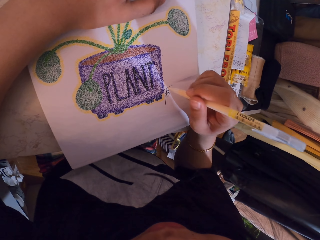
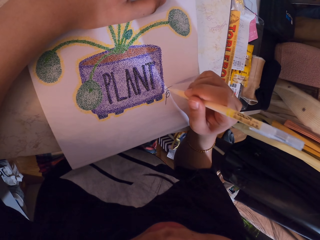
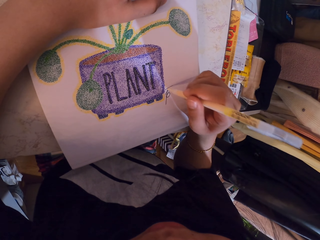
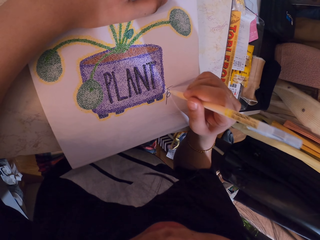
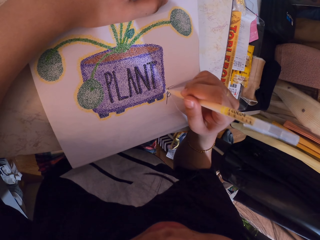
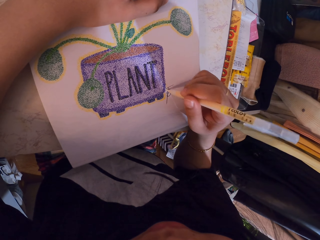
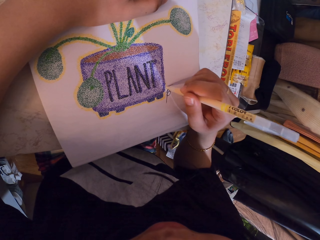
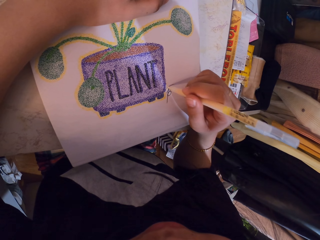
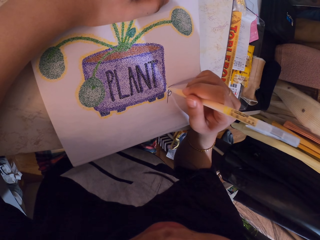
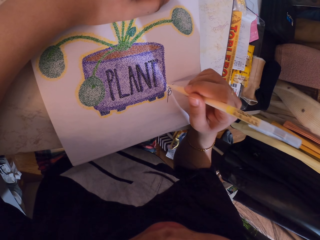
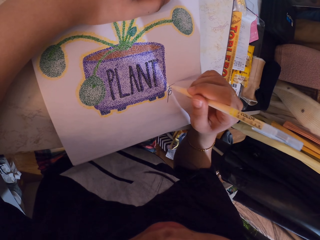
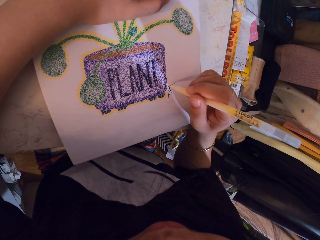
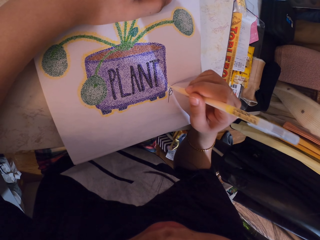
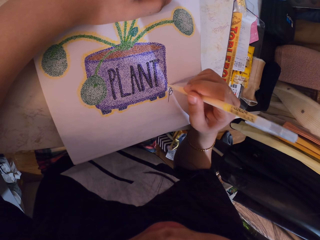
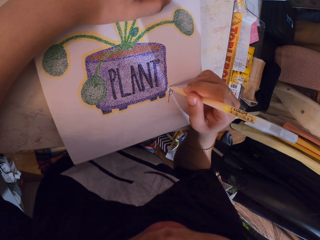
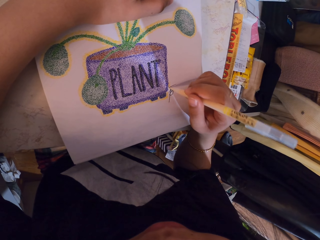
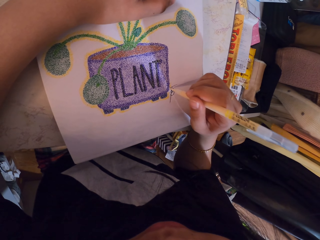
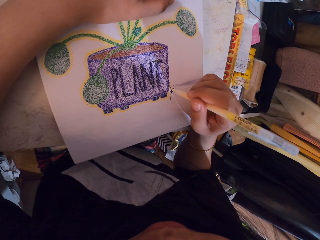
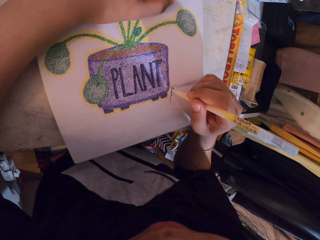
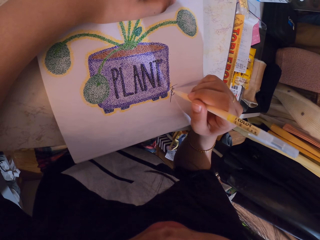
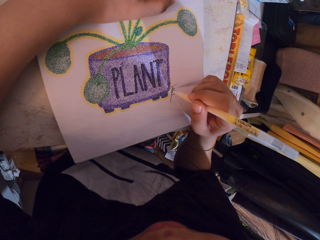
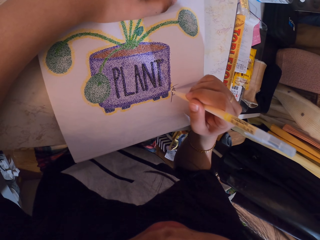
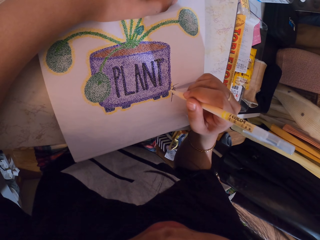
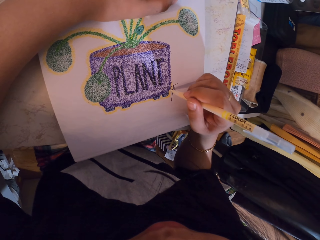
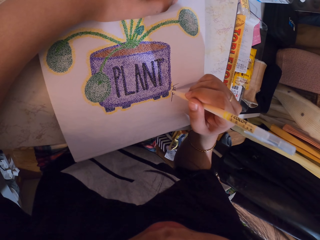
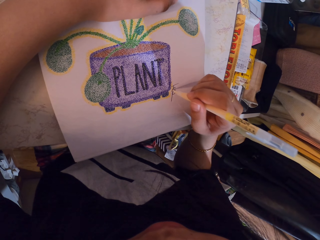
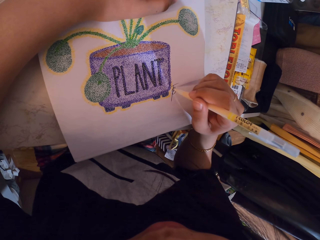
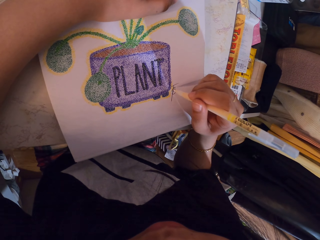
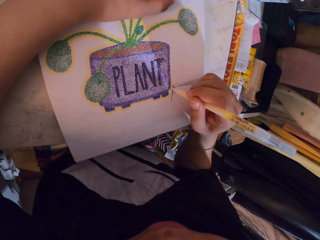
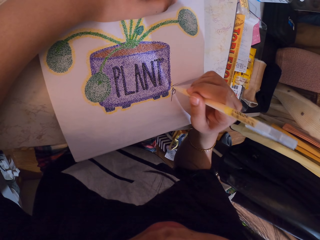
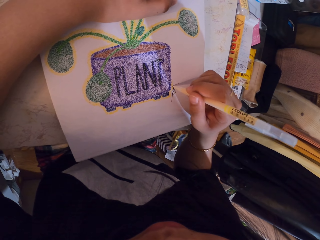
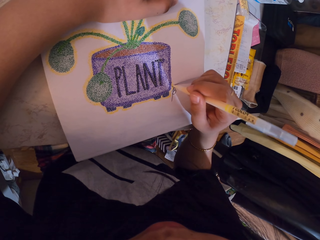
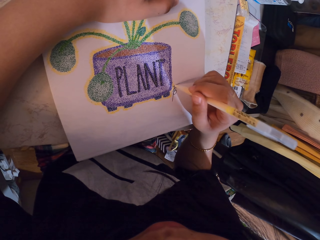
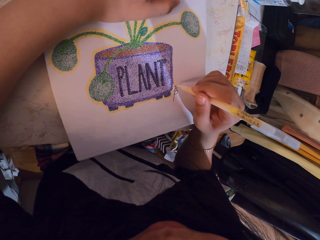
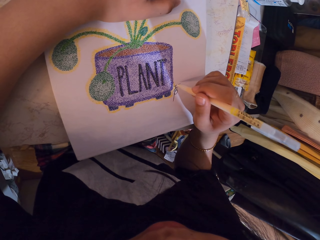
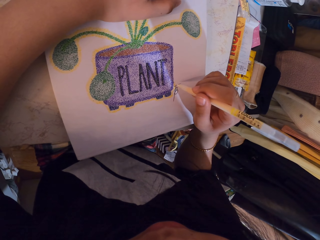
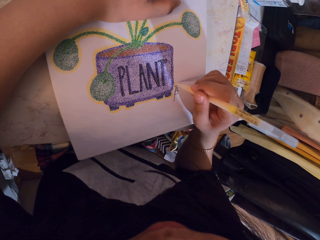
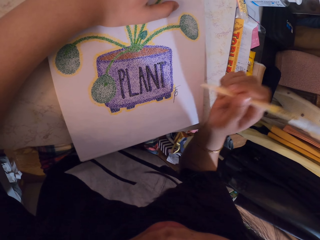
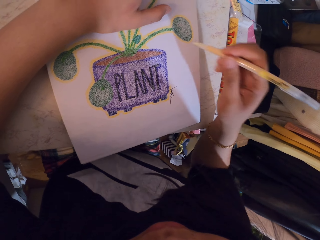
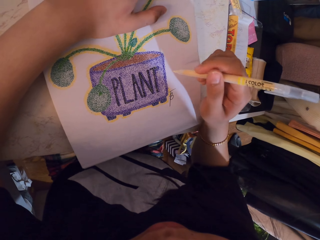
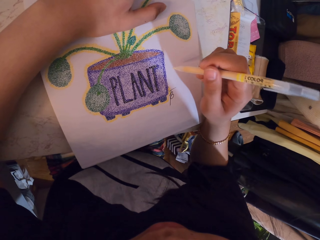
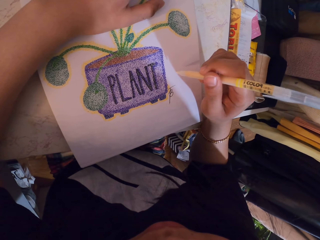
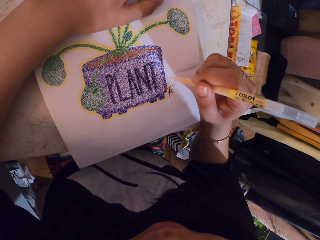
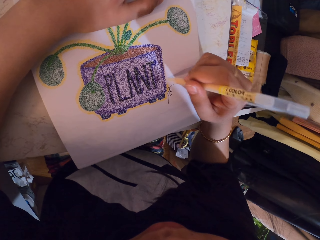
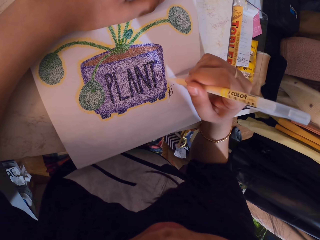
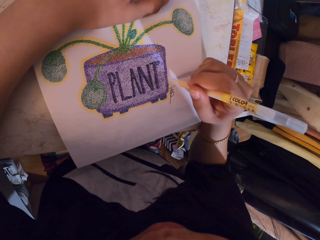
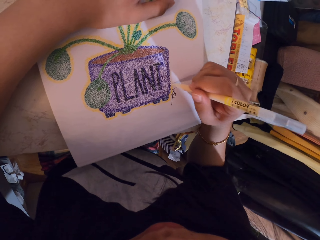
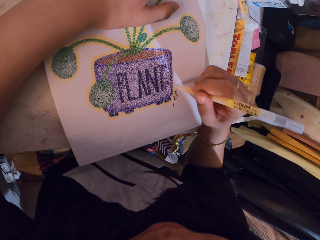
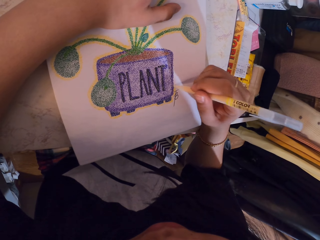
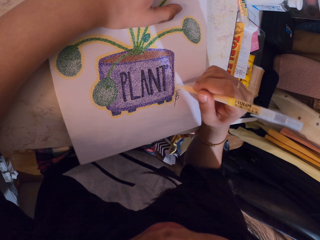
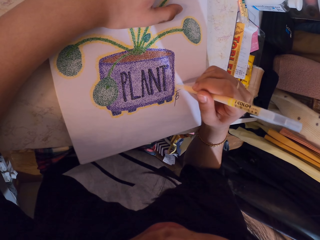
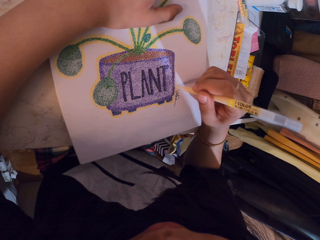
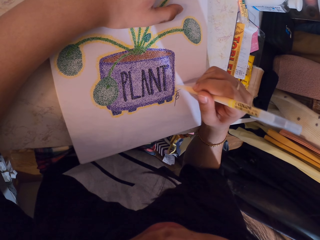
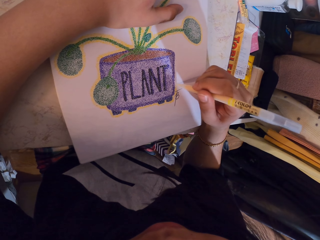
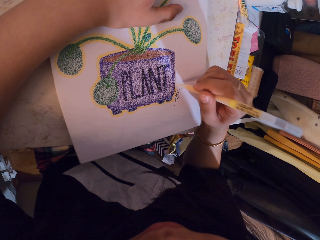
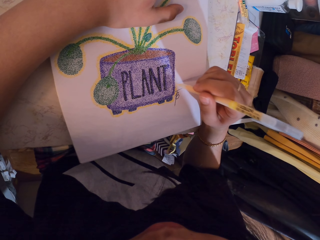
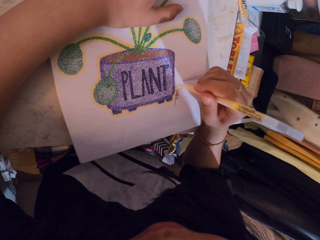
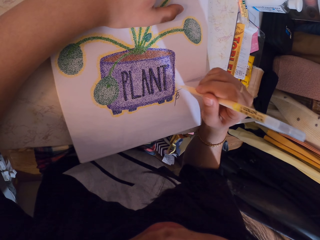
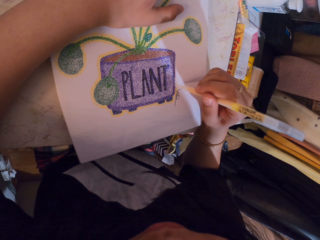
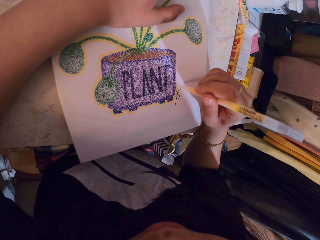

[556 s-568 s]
The camera wearer lifts the decorating pen. They decorate a drawing on a book with the decorating pen.

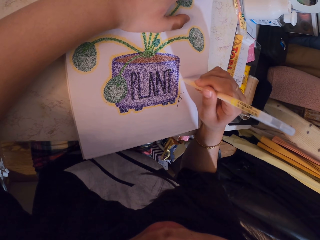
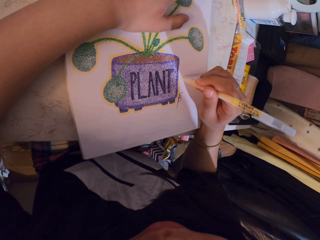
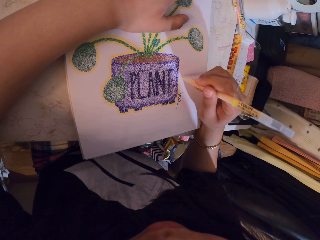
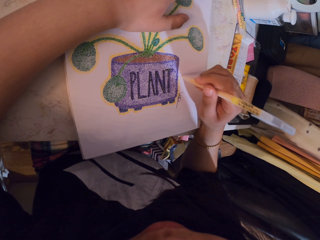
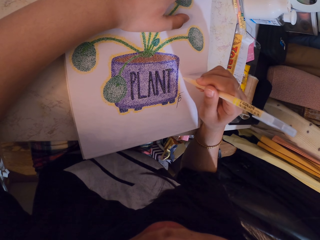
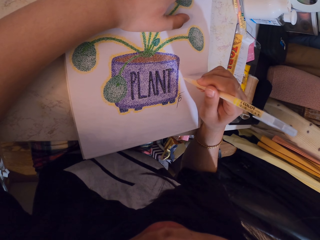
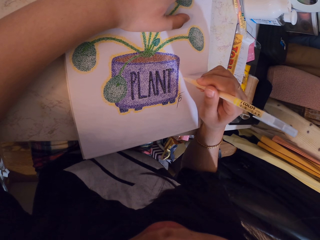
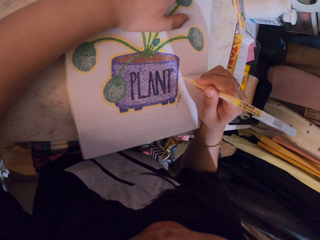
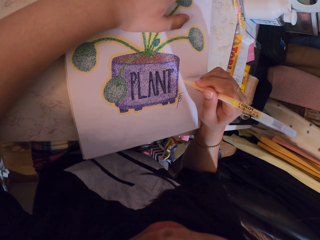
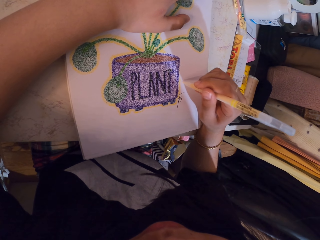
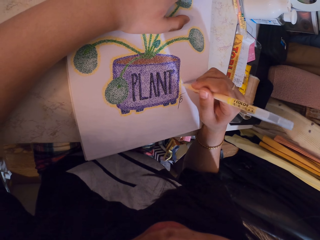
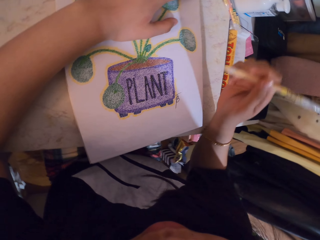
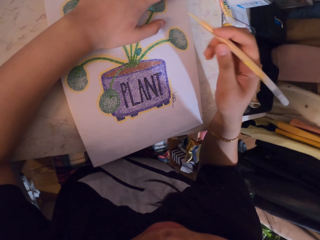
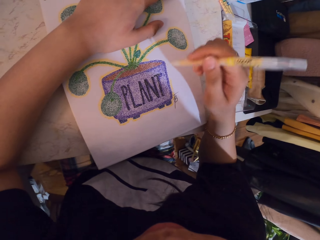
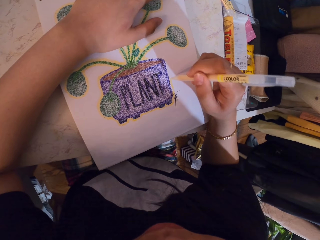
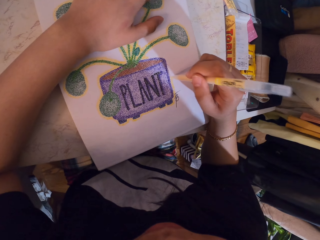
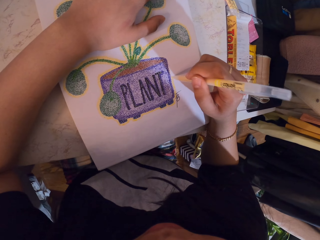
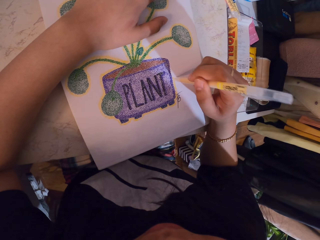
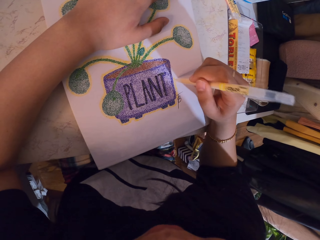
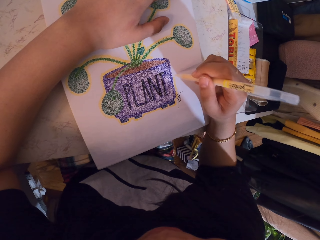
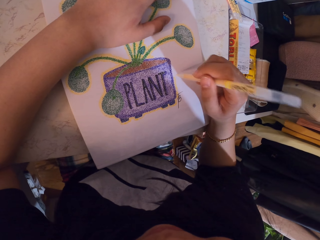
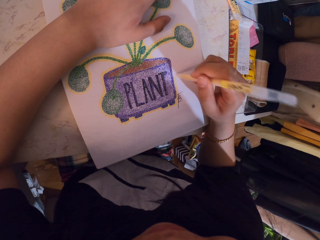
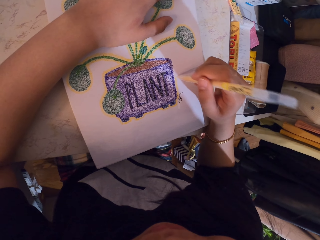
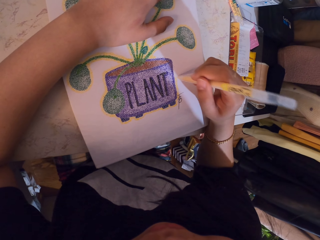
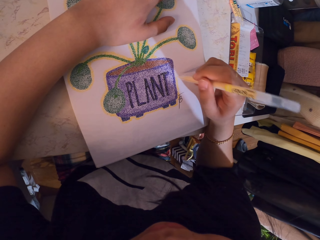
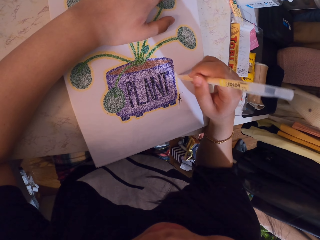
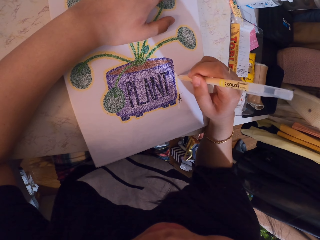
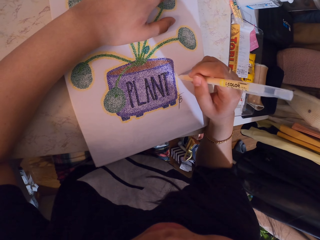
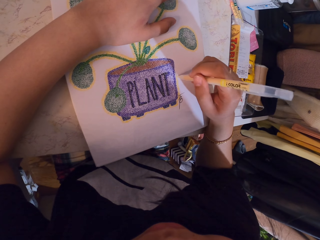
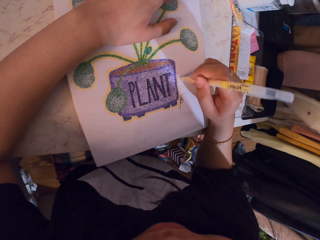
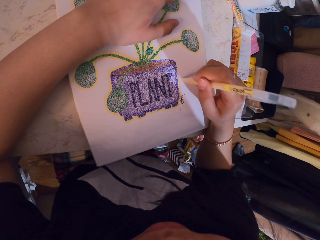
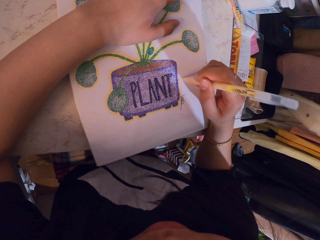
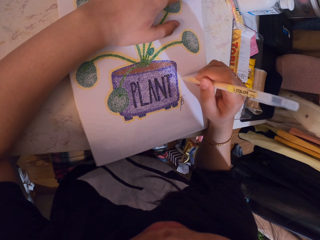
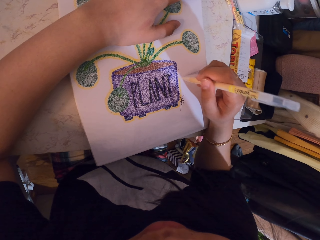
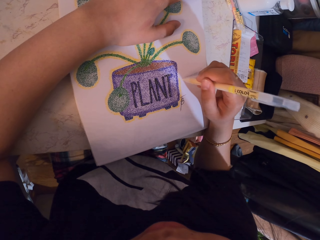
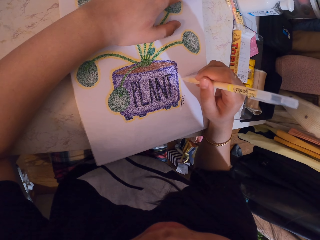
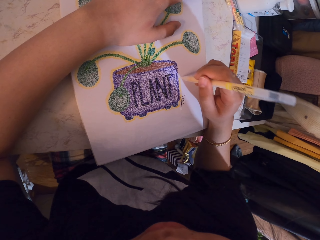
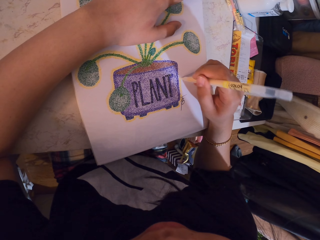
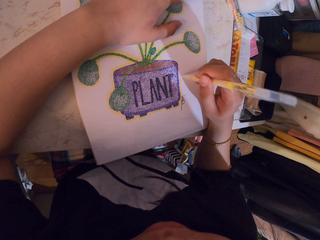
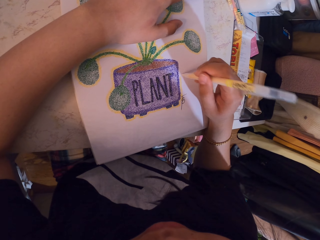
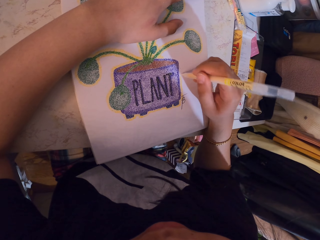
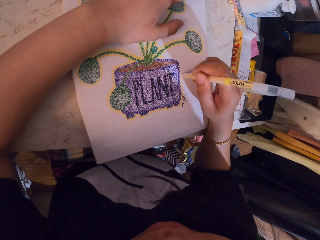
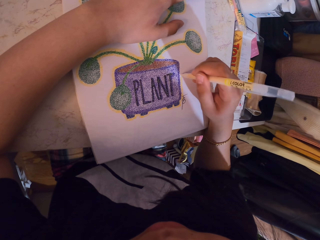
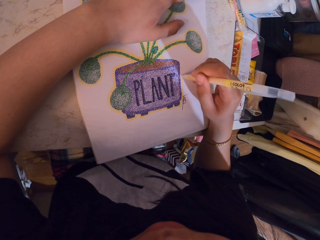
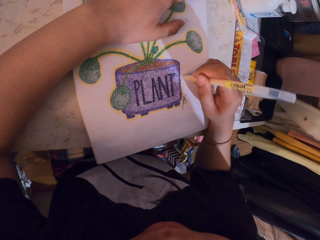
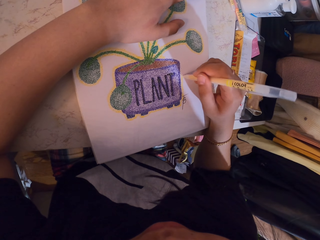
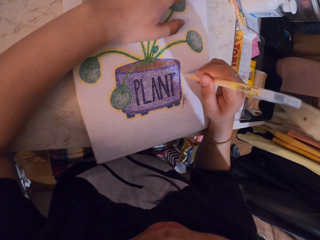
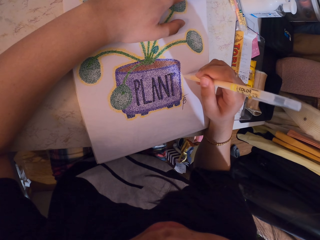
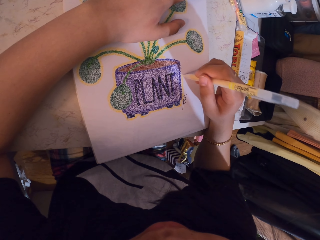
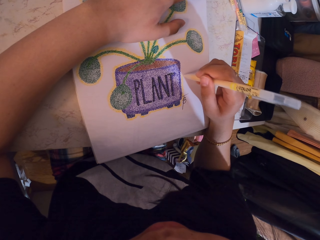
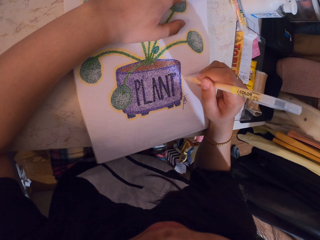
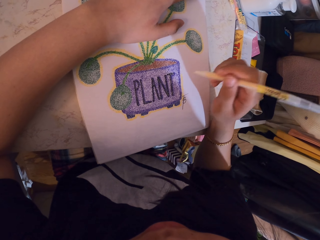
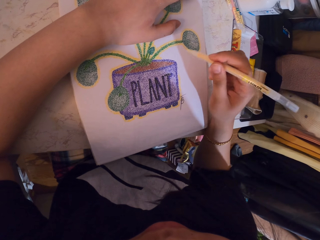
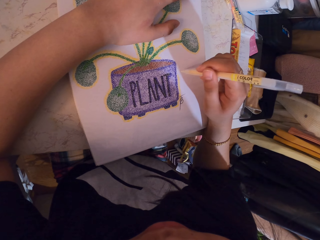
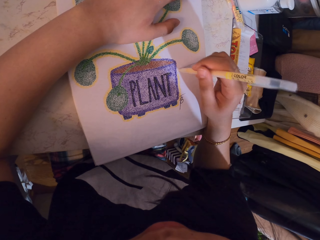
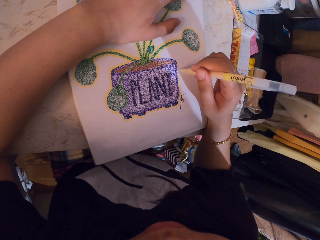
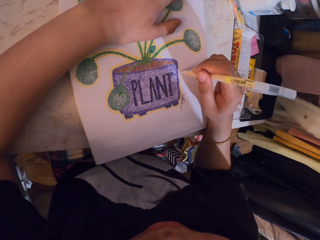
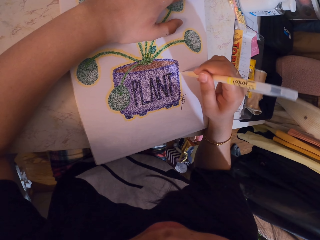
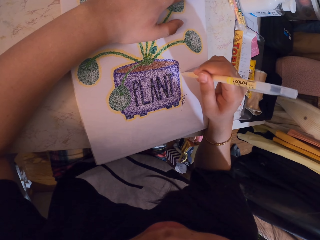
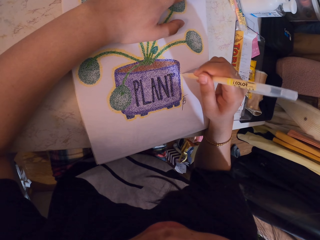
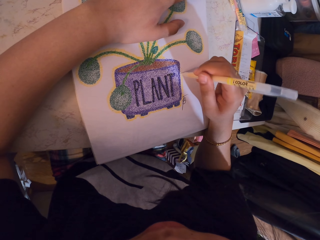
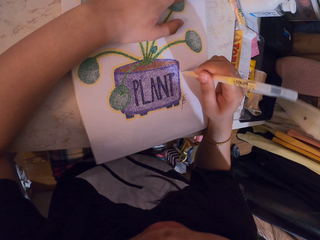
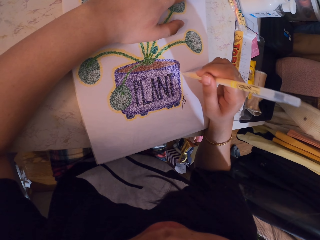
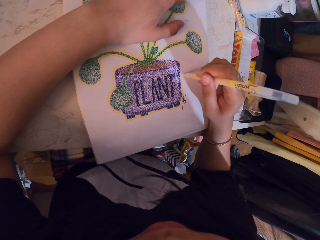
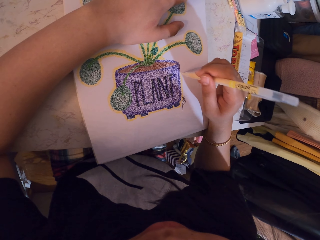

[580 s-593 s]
The camera wearer lifts the decorating pen. They decorate a drawing on a book with the decorating pen. They lift the decorating pen. They decorate the drawing on the book with the decorating pen.
